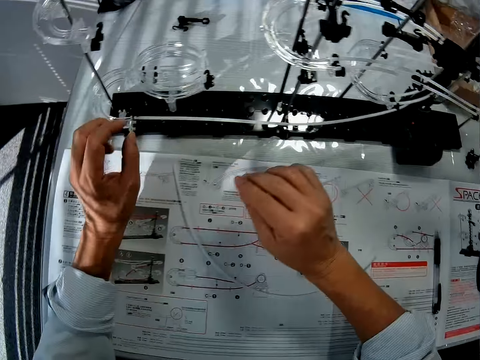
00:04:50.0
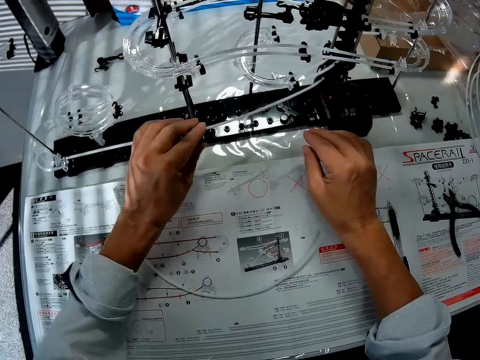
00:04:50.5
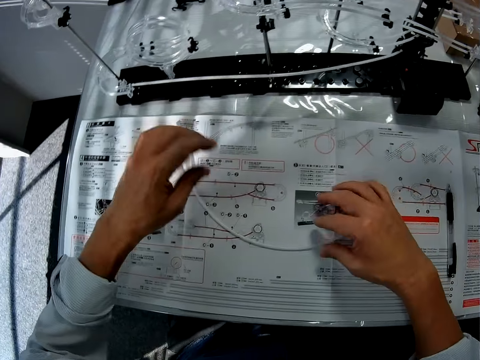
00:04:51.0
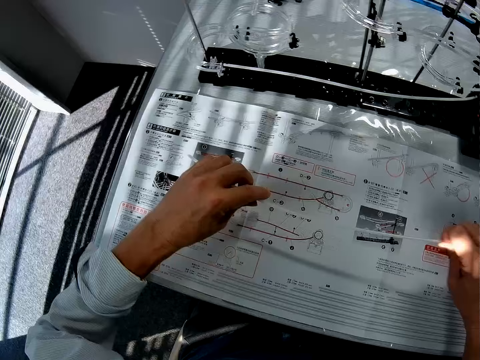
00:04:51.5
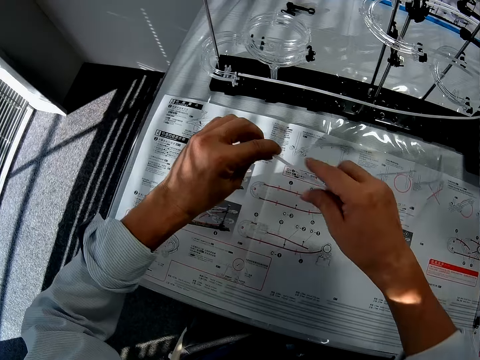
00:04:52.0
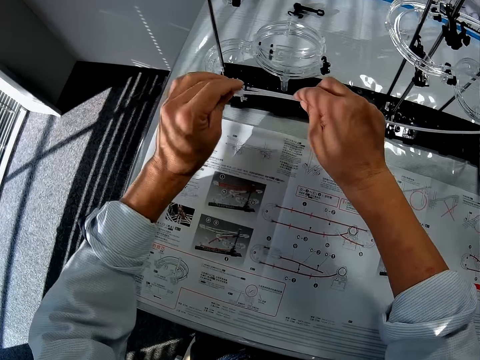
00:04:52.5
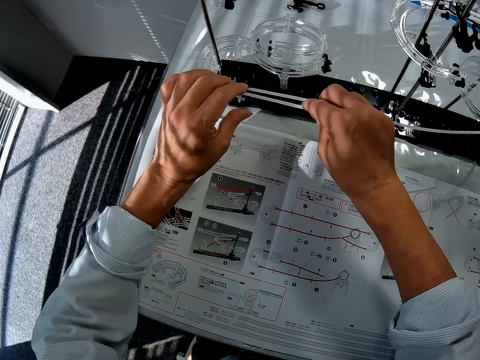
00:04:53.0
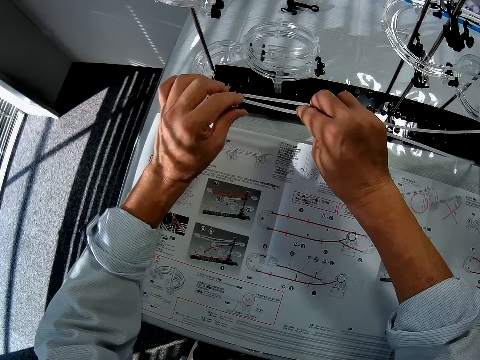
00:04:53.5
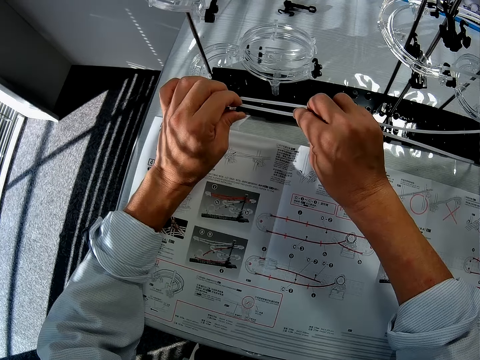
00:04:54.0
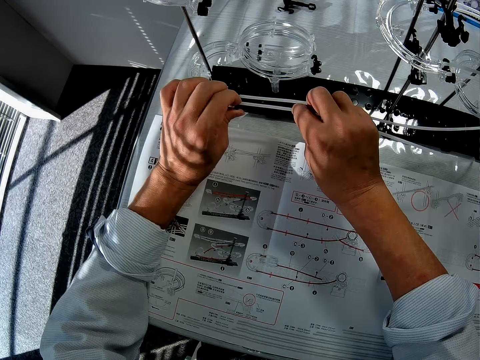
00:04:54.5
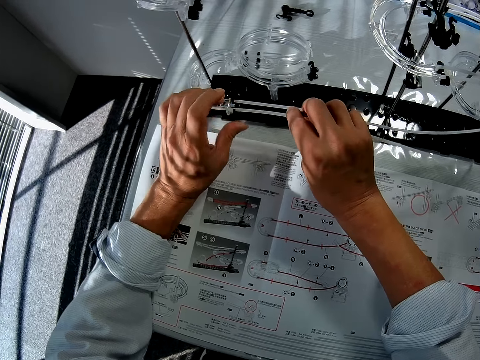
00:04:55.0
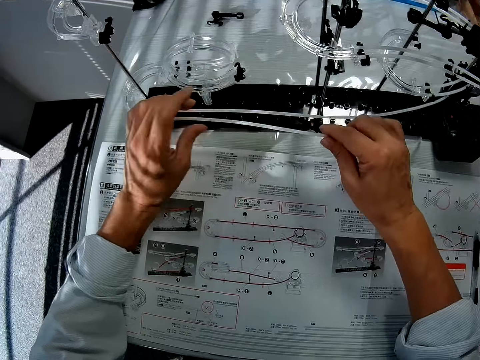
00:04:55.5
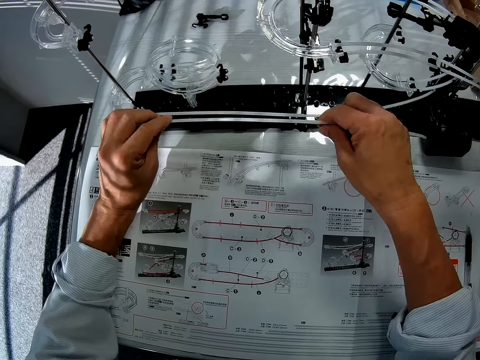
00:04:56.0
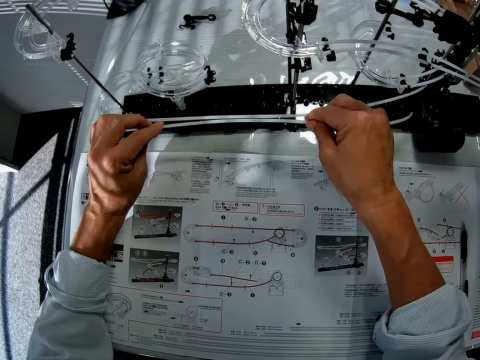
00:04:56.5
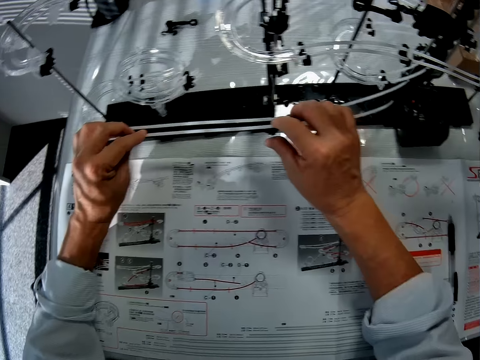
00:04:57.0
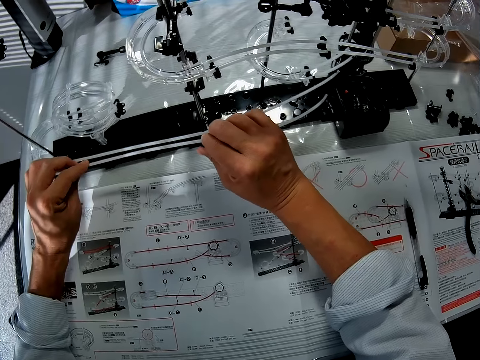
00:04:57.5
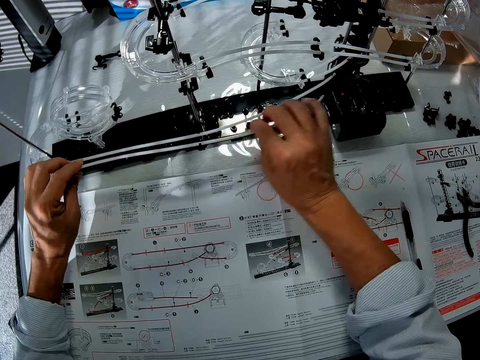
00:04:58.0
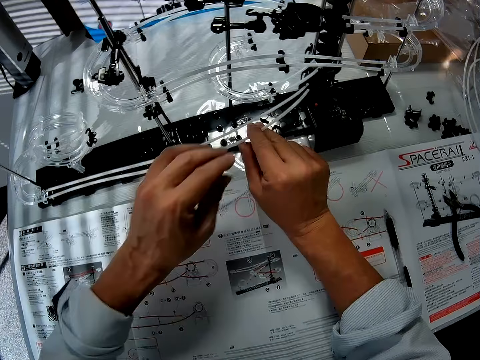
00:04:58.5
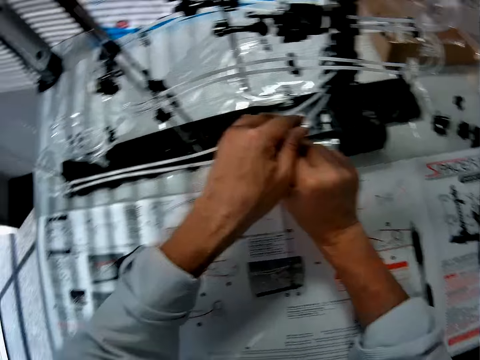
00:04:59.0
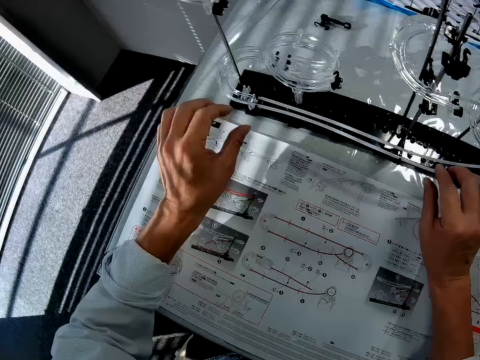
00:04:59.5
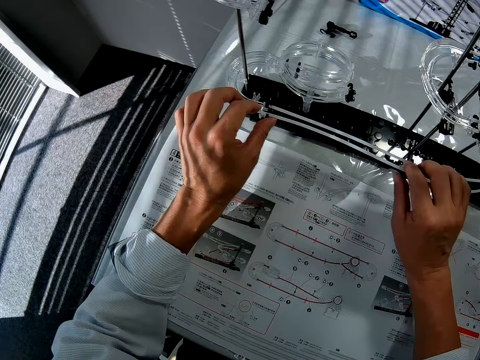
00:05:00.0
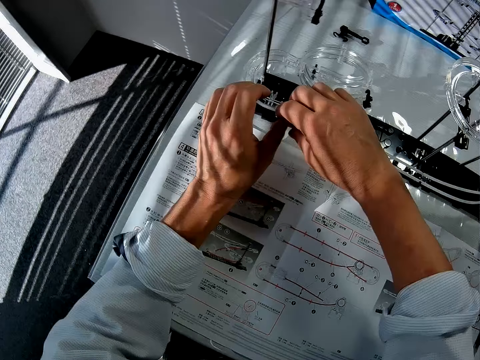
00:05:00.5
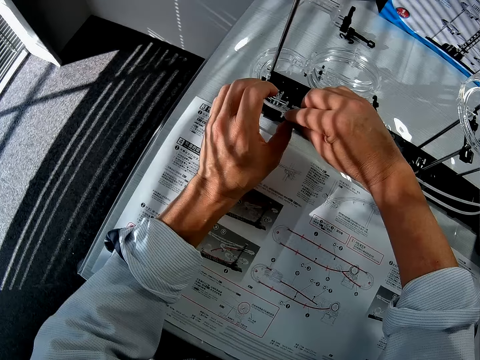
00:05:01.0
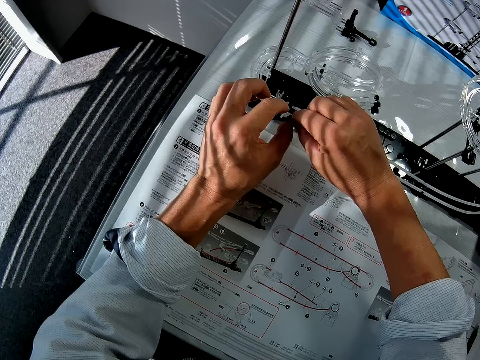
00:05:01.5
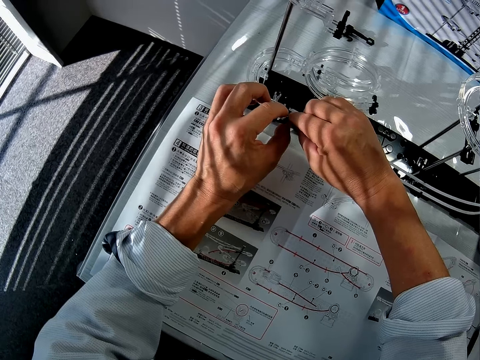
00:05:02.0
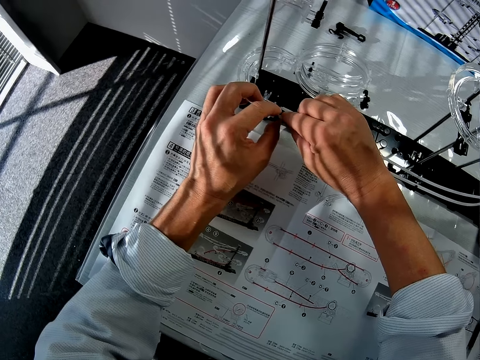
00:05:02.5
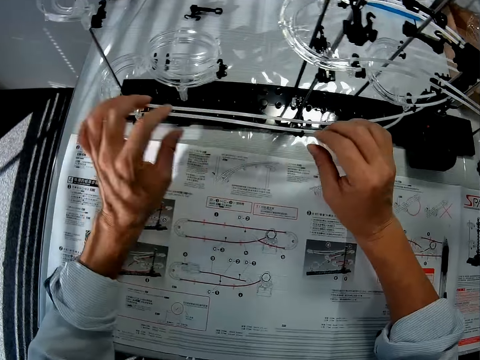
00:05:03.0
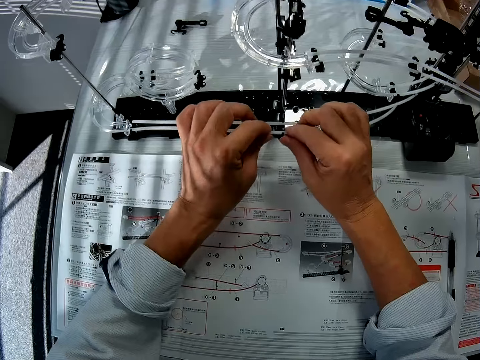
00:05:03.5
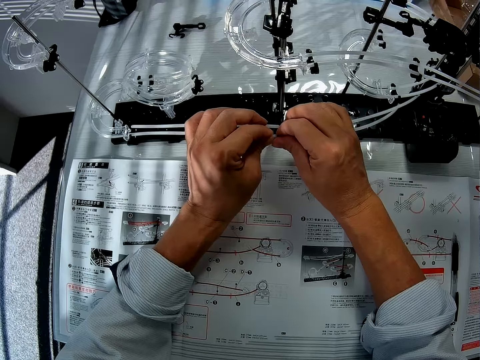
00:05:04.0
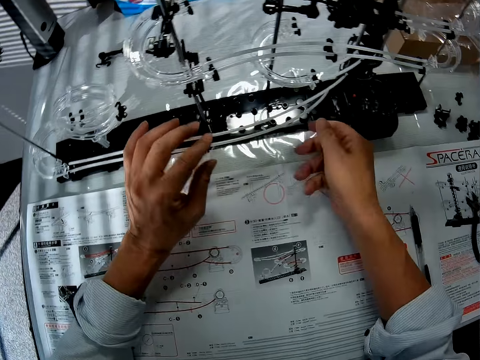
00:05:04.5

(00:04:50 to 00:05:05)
The camera wearer picks up a pipe. They fix the pipe into the space rail.

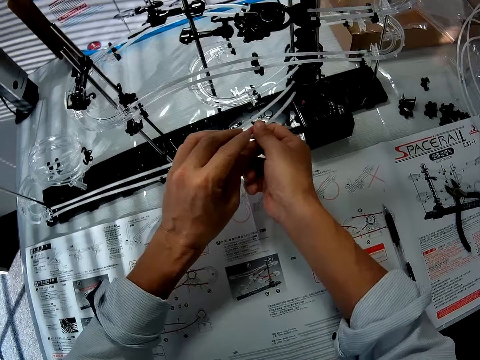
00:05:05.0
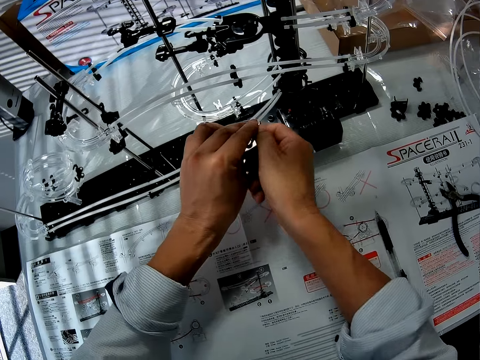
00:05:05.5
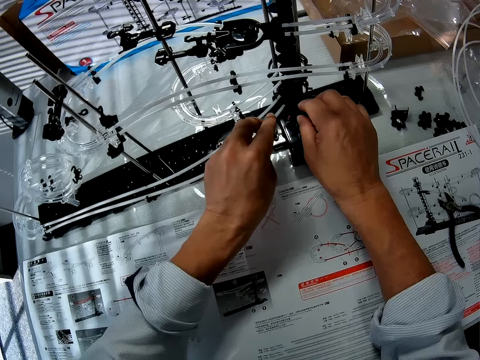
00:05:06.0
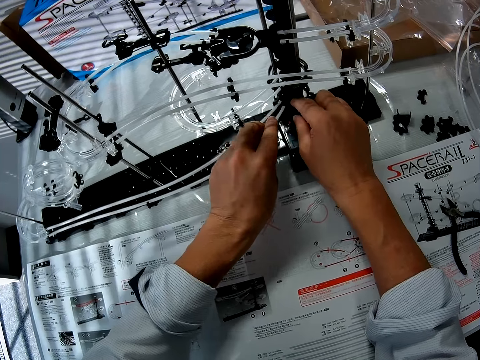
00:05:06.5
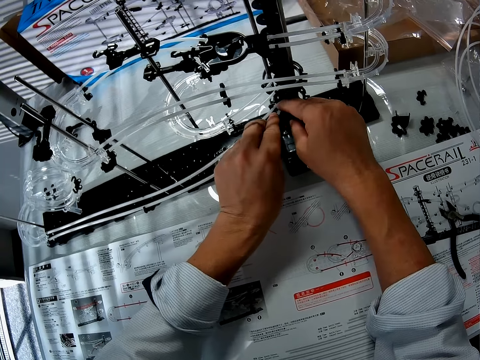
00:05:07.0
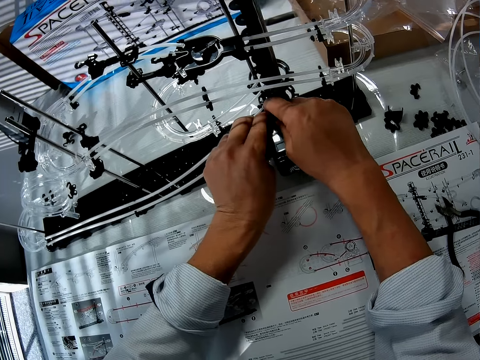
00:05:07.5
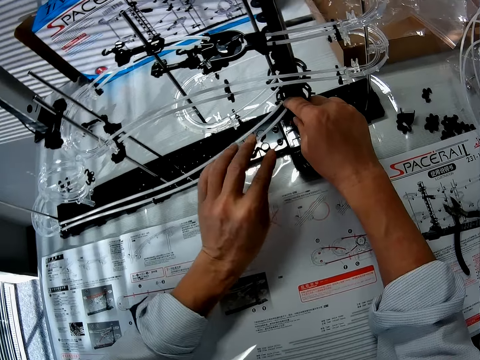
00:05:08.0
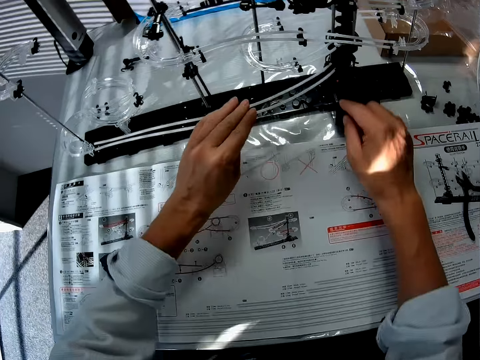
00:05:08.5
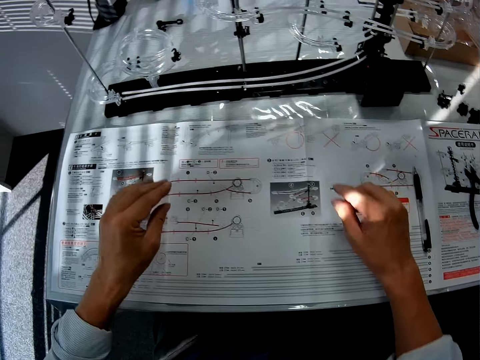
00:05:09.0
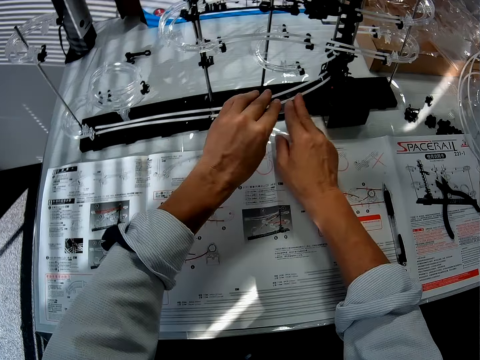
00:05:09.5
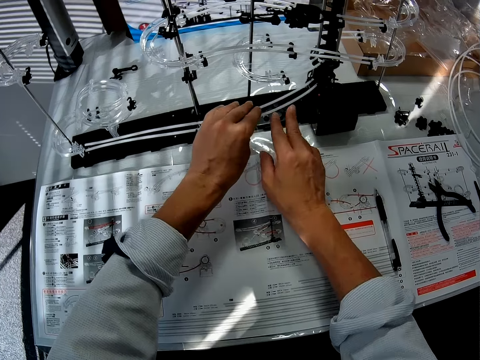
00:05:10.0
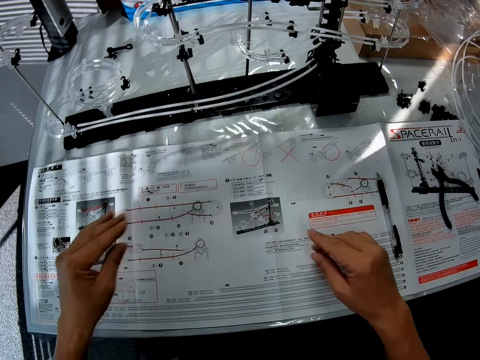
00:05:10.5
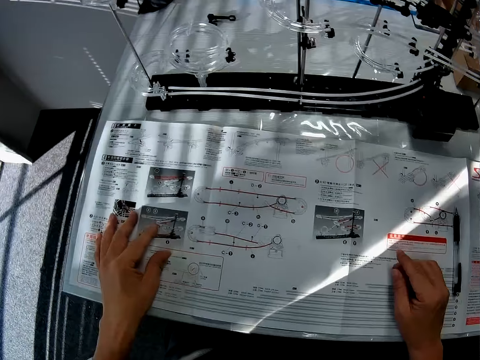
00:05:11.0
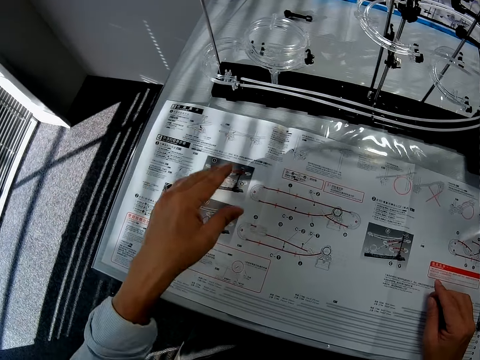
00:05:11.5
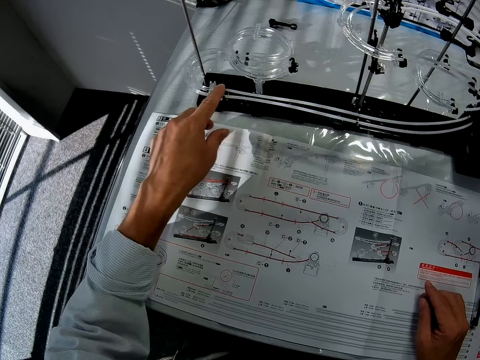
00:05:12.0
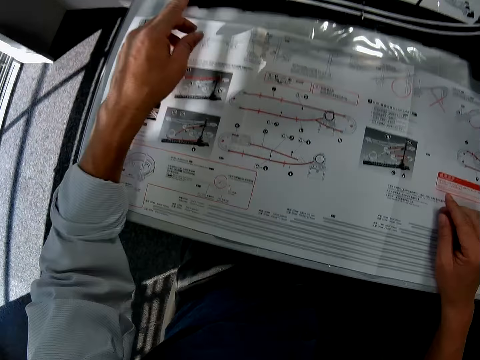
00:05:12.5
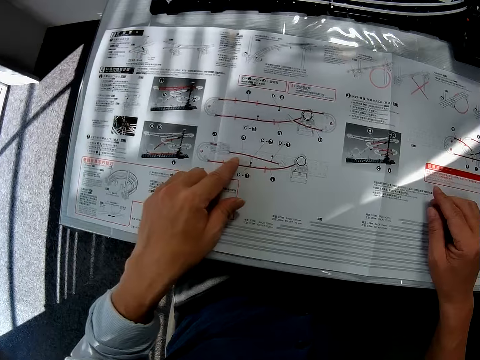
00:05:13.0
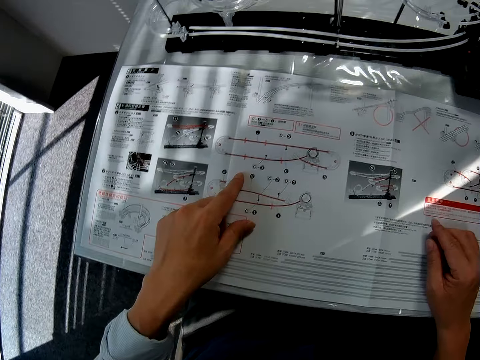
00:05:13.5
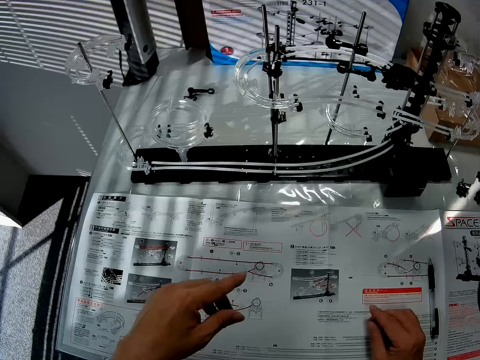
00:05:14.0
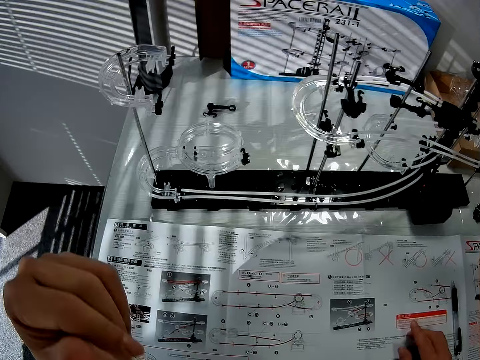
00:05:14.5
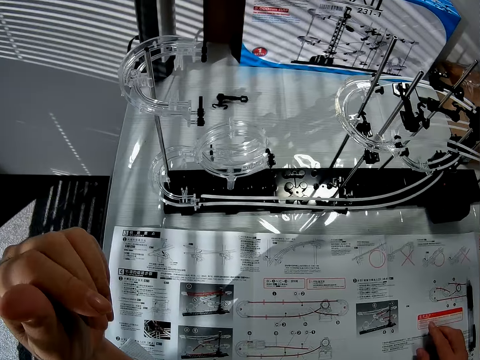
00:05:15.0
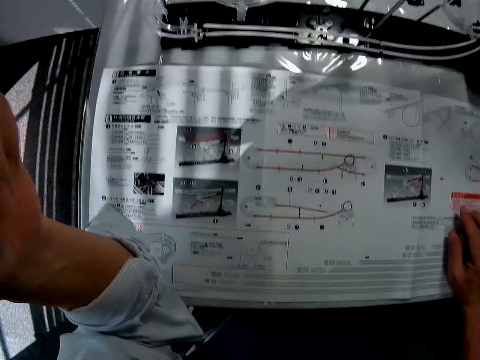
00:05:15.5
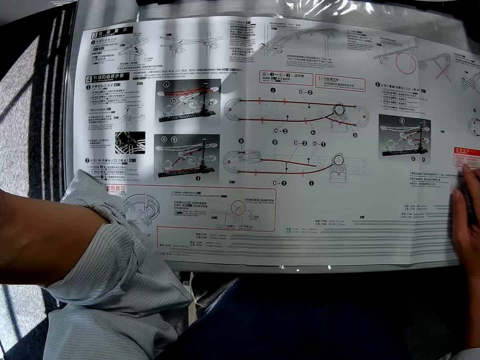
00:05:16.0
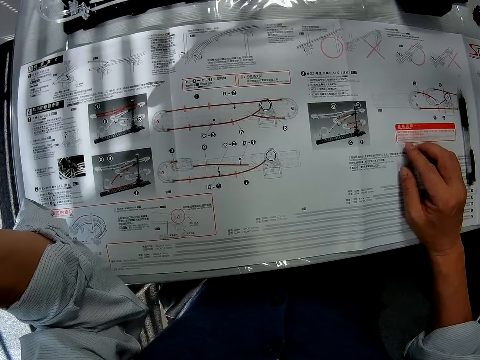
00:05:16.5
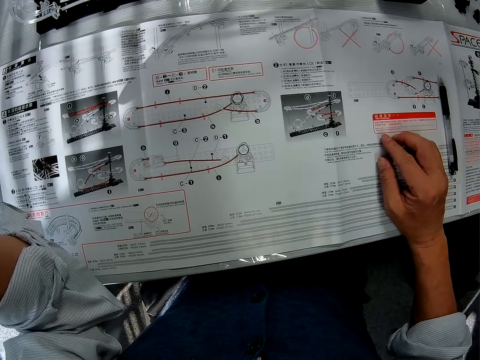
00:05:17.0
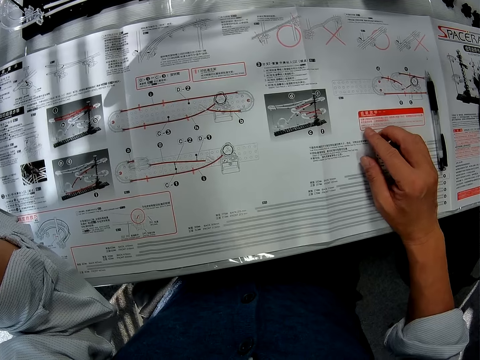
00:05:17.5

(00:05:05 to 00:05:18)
The camera wearer touches the instruction paper. They read the manual. They touch the space rail. They touch the paper.
